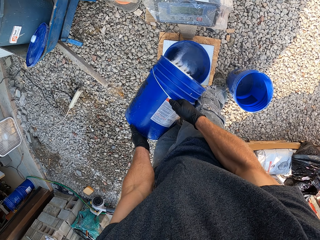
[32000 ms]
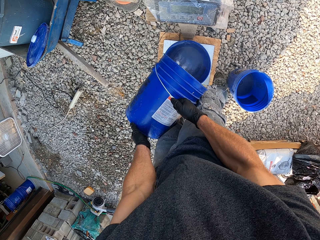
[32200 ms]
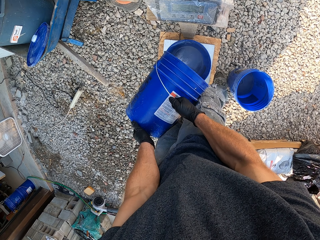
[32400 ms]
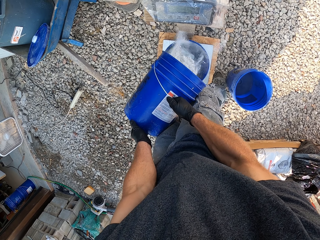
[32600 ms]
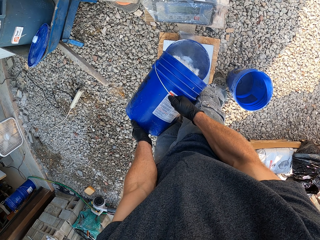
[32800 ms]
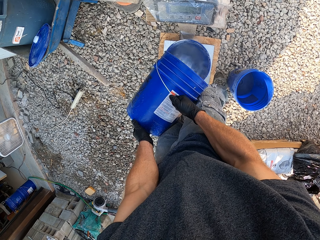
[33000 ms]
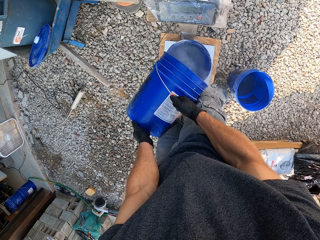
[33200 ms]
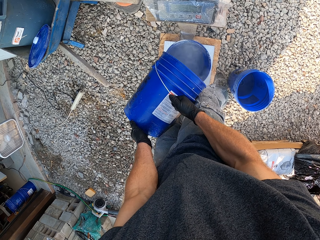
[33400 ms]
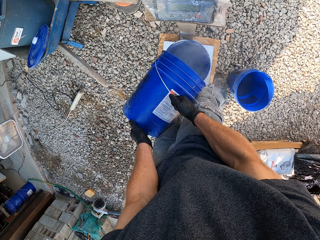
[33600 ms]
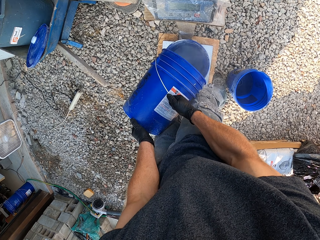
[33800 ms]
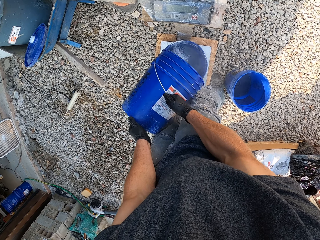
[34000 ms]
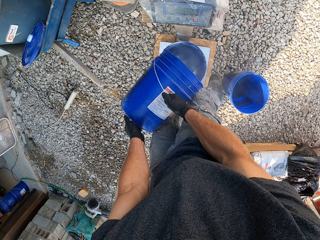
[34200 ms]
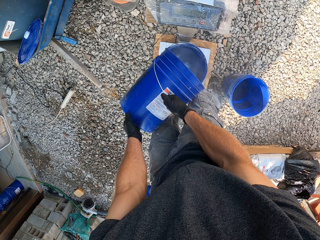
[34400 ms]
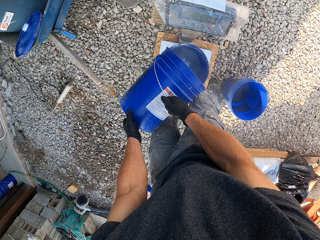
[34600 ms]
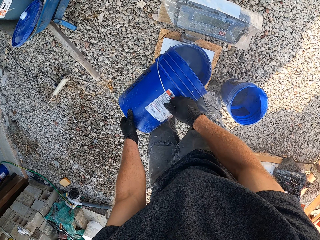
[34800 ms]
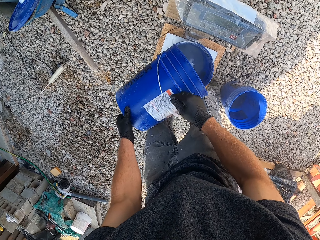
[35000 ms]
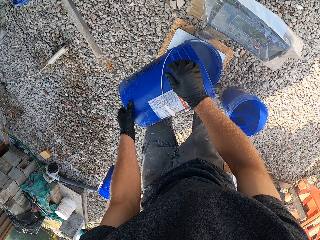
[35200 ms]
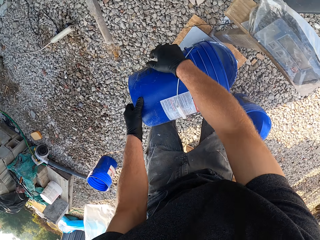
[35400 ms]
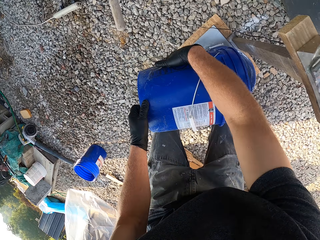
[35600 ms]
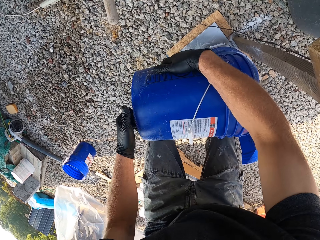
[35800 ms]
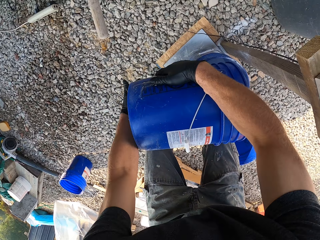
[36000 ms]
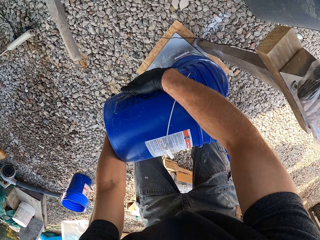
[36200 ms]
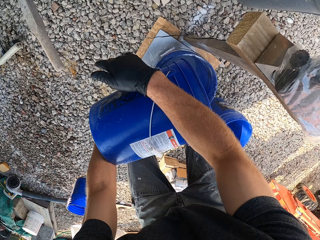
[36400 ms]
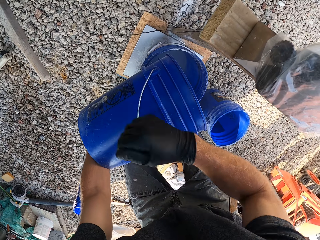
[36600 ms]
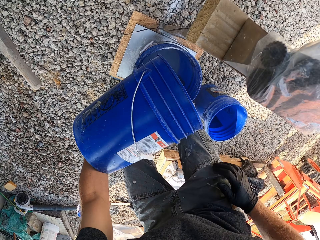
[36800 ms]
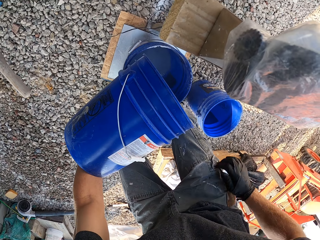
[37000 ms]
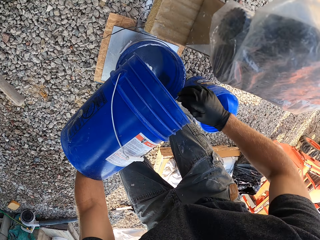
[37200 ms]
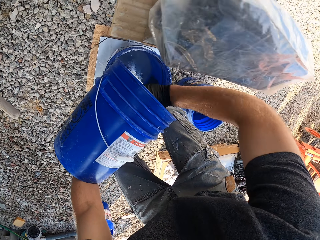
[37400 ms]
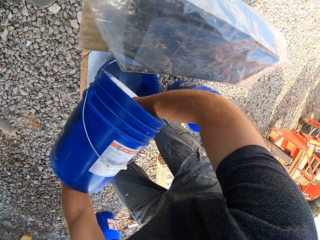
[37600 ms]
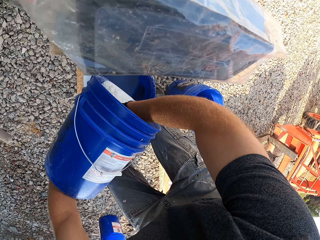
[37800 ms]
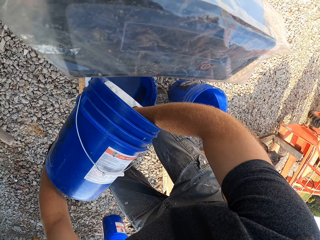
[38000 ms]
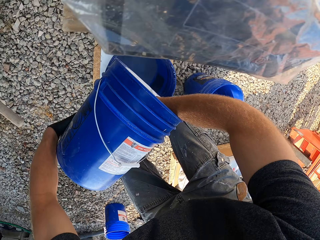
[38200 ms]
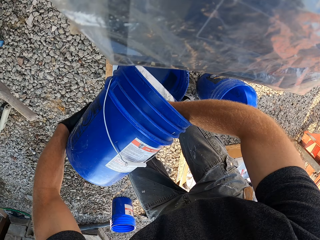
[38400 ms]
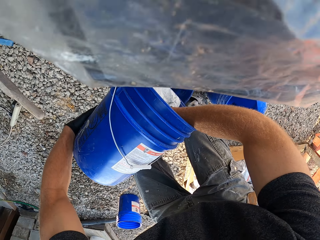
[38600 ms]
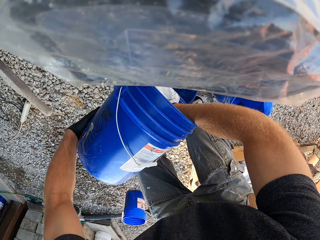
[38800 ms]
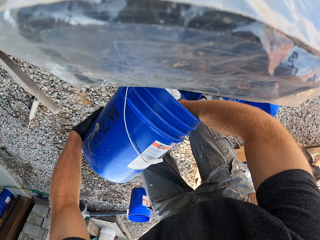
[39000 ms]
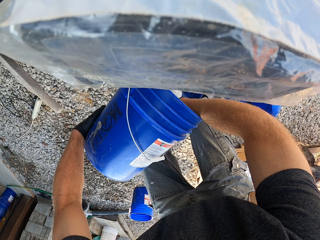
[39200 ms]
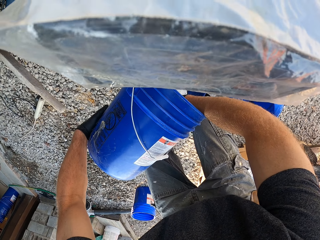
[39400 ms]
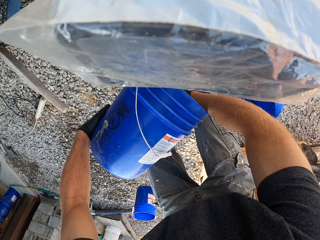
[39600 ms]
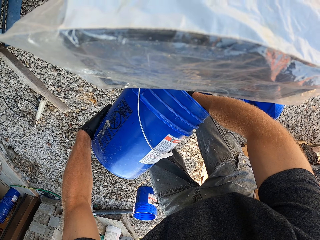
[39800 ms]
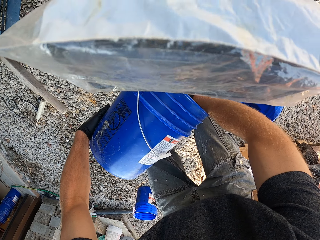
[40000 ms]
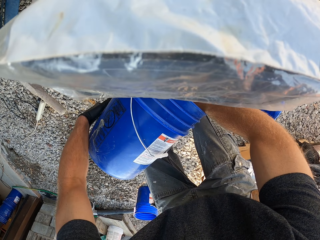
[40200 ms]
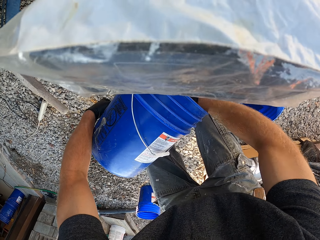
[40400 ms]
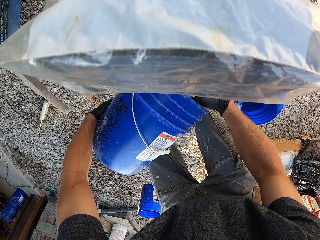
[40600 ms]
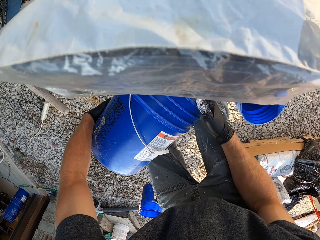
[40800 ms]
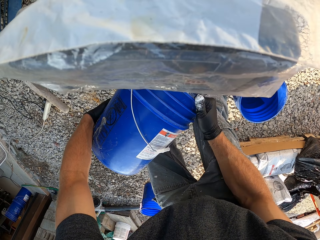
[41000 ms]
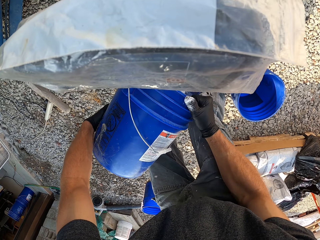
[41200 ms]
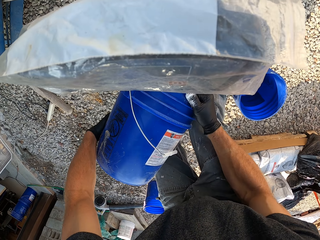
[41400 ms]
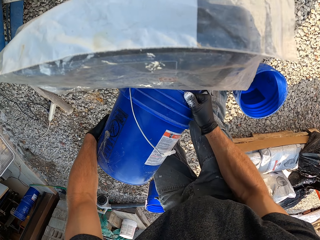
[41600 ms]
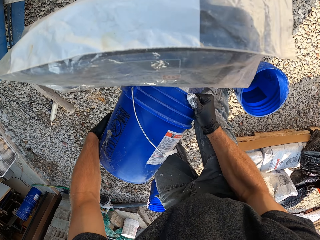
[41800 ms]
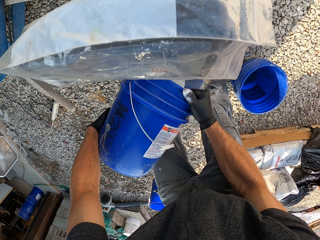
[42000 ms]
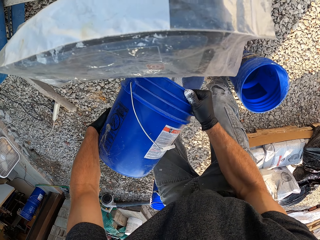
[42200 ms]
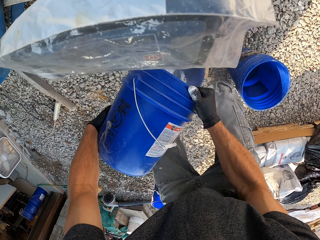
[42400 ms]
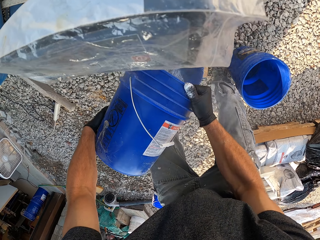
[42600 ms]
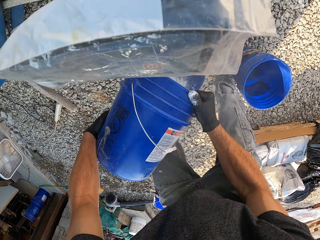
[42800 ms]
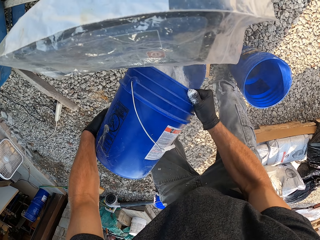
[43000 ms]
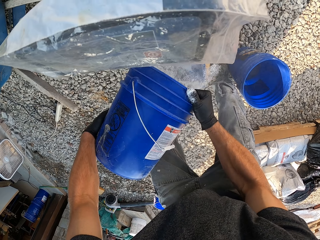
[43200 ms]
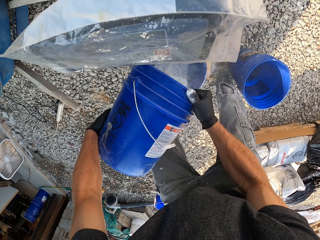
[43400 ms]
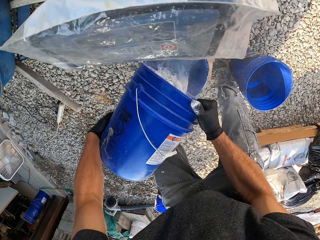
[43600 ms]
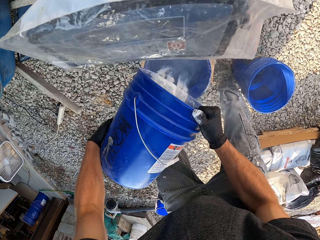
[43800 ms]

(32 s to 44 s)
The camera wearer touches the base of the bucket with his right hand. He pours out cement into the bucket on the scale with his right hand. He shakes out cement into the bucket on the scale.

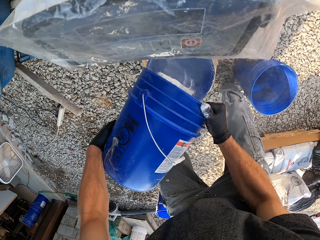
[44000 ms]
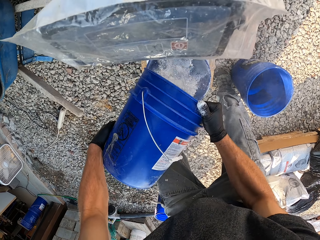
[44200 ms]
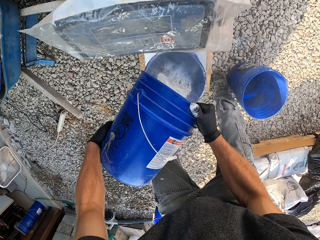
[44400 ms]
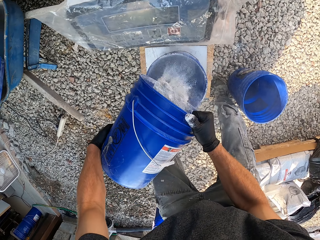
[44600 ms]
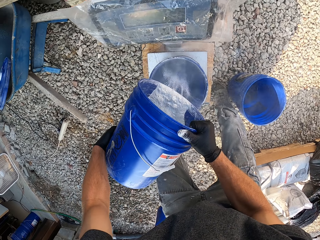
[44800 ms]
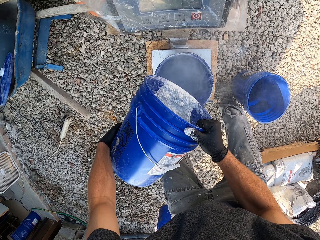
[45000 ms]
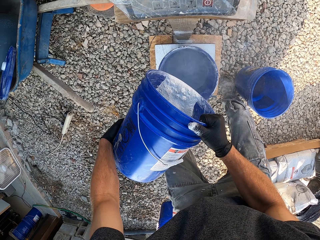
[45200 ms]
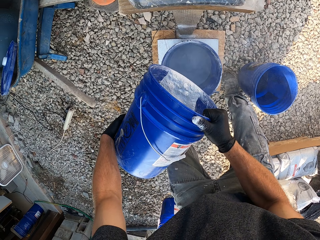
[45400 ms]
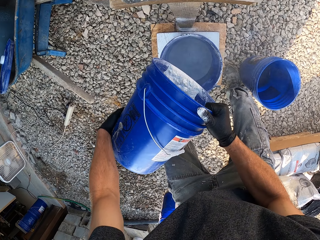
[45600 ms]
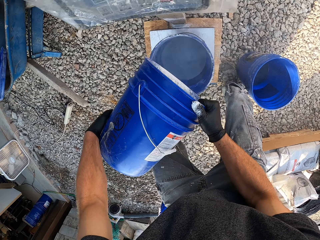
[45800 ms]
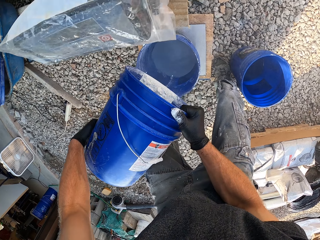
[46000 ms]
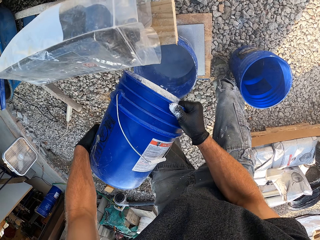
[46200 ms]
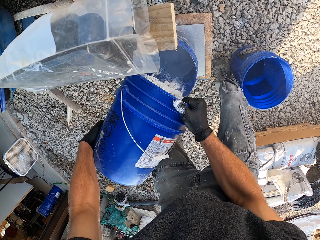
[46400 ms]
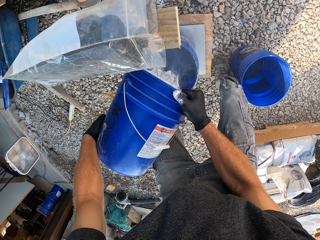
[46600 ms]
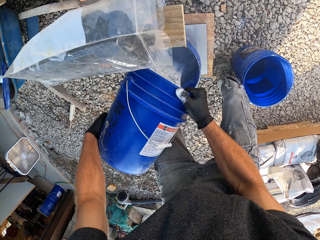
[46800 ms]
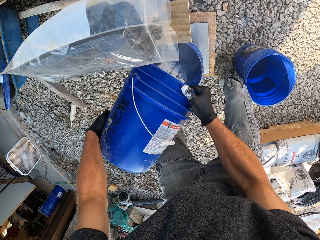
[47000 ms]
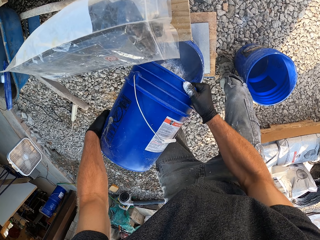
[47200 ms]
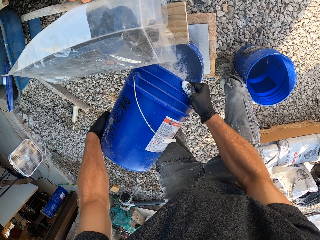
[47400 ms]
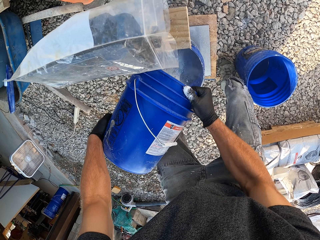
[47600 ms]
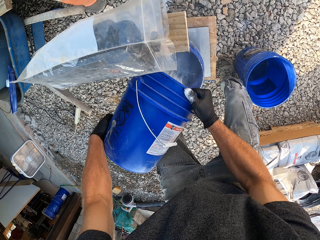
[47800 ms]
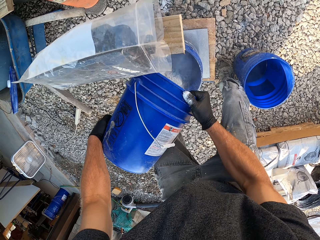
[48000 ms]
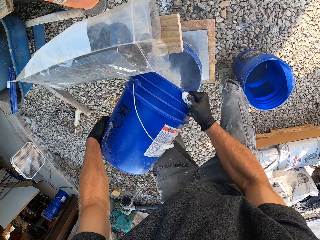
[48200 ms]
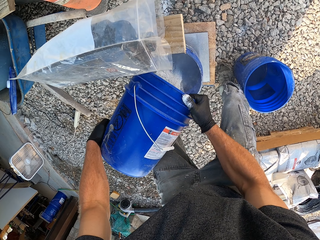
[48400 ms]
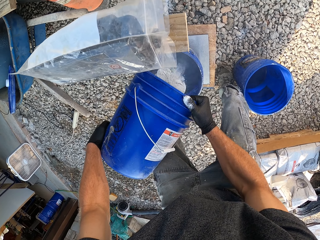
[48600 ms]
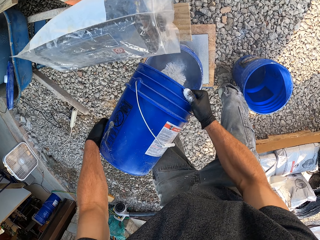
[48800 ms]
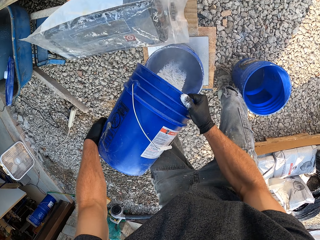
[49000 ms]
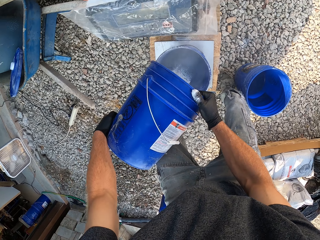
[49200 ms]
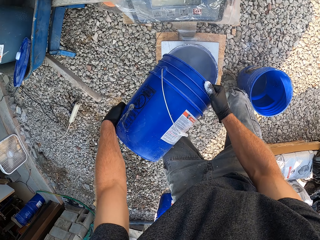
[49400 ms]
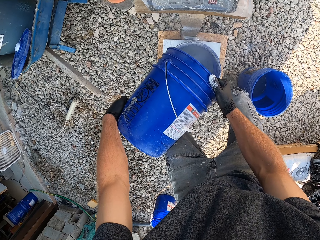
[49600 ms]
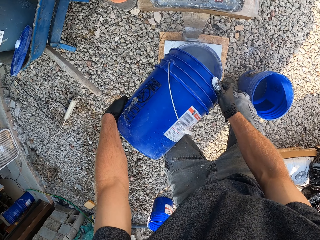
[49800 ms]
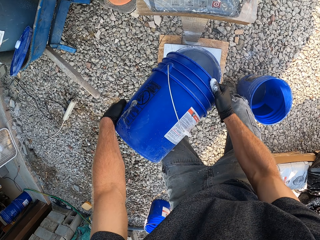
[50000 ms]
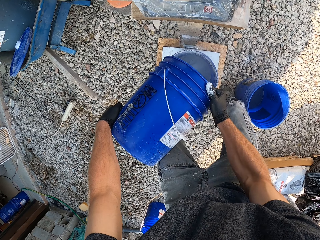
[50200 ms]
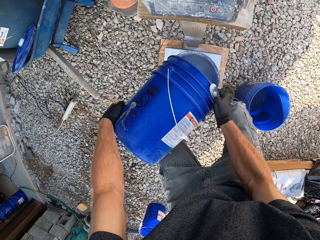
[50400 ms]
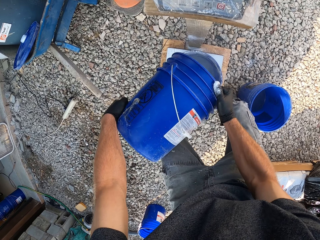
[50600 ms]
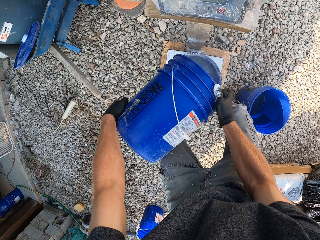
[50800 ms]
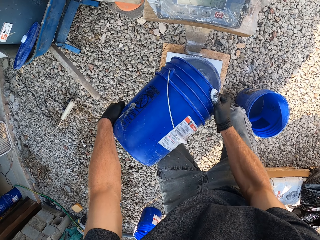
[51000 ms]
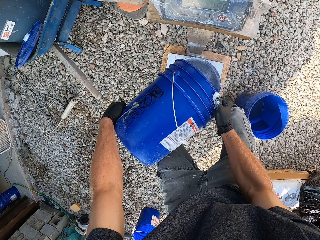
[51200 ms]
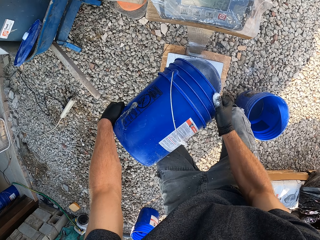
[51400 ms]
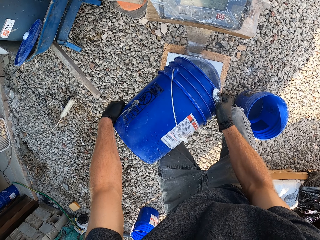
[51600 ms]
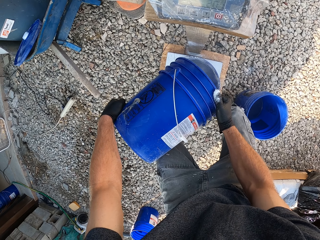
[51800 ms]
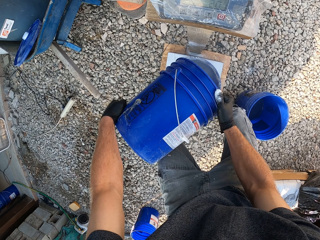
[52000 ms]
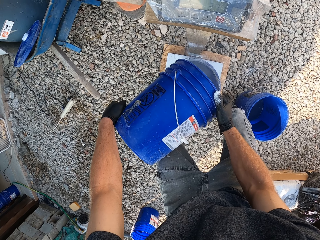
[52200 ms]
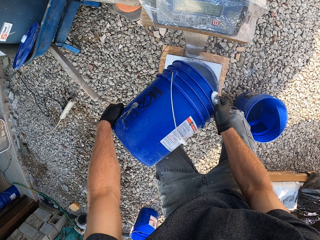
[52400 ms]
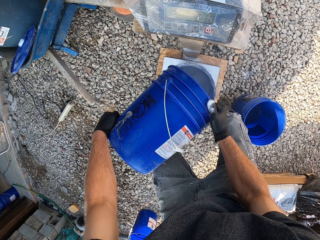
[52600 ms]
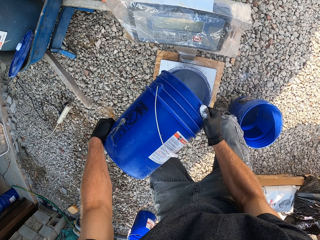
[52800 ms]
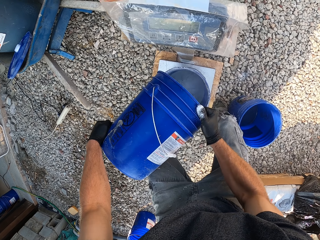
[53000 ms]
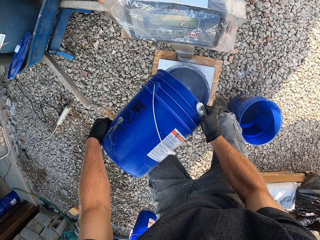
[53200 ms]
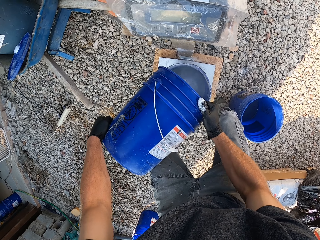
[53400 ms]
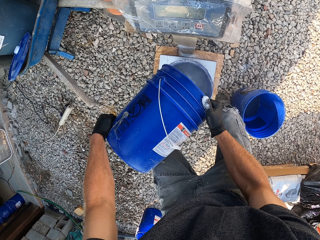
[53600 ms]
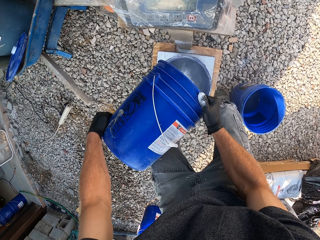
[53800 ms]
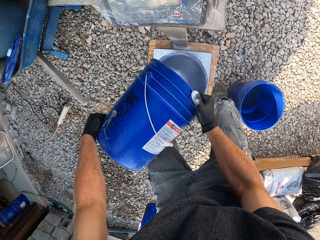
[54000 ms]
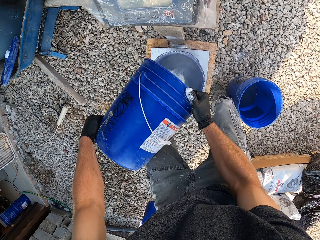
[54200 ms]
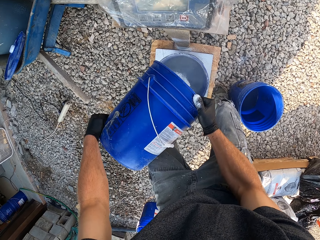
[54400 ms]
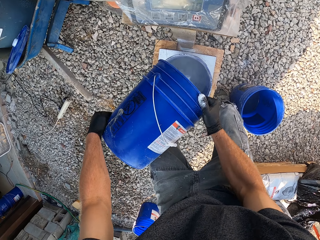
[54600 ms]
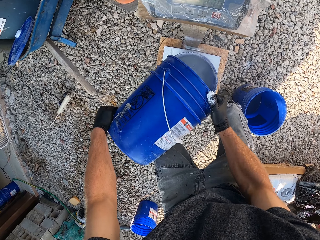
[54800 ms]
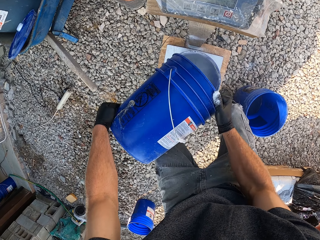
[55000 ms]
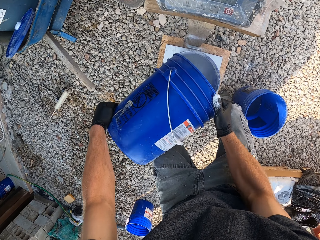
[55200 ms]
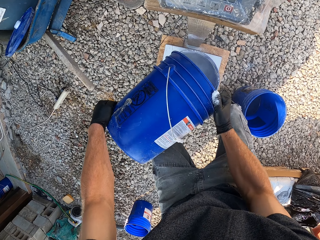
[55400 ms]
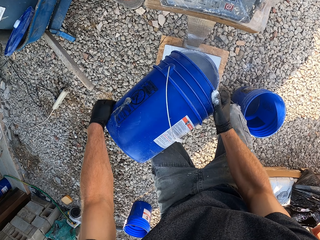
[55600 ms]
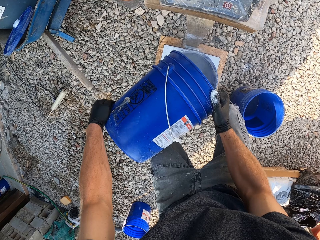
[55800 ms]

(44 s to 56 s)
The camera wearer pauses for a while. They continue to pour cement into the bucket on the scale.
